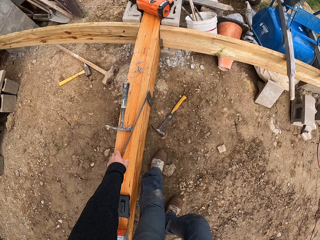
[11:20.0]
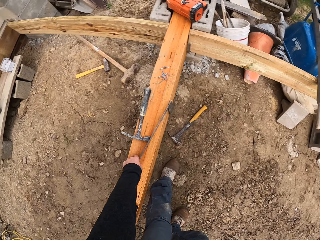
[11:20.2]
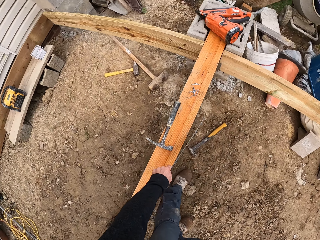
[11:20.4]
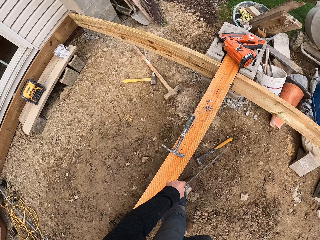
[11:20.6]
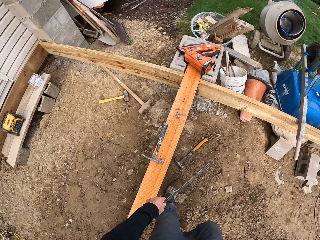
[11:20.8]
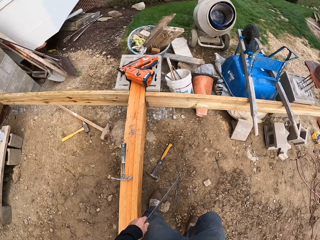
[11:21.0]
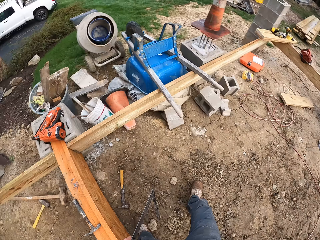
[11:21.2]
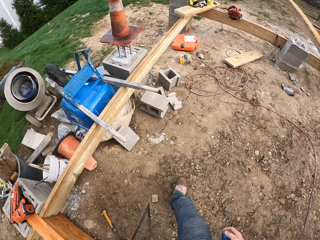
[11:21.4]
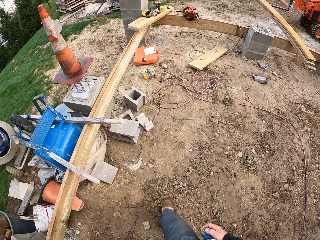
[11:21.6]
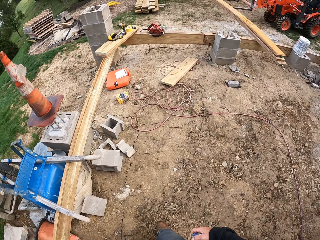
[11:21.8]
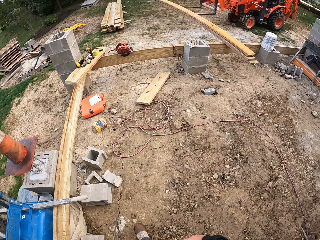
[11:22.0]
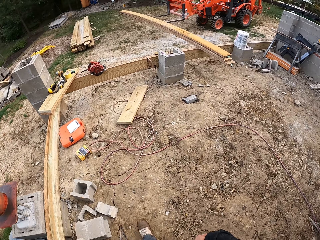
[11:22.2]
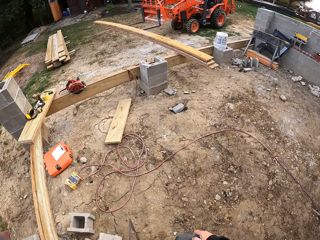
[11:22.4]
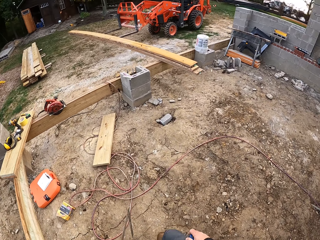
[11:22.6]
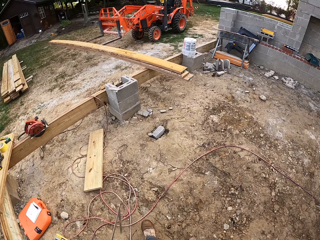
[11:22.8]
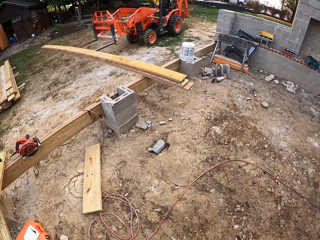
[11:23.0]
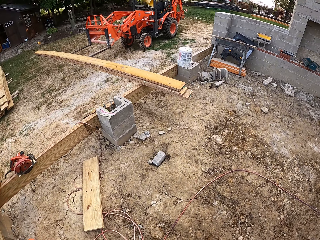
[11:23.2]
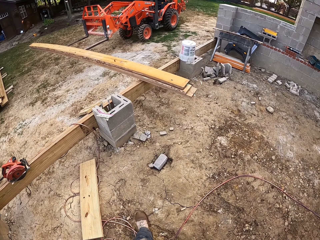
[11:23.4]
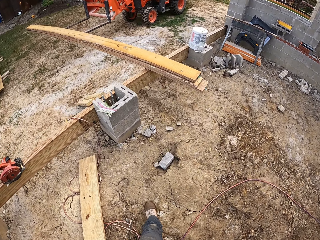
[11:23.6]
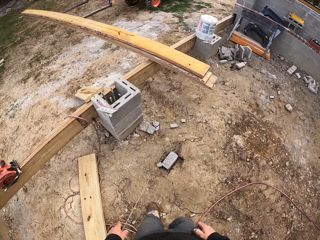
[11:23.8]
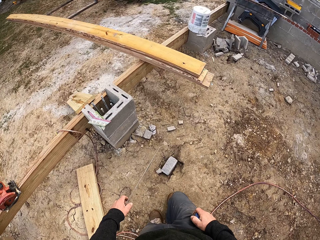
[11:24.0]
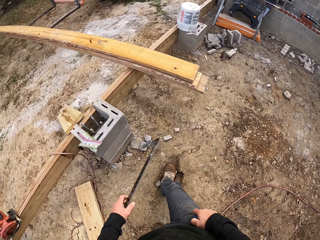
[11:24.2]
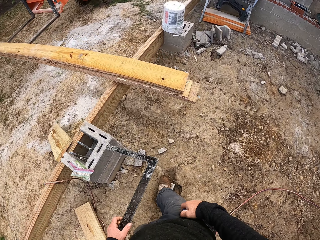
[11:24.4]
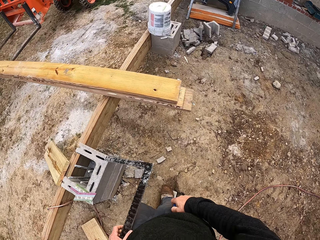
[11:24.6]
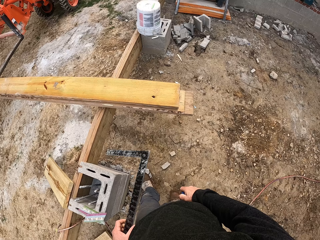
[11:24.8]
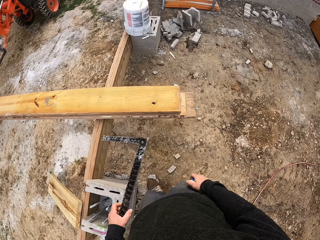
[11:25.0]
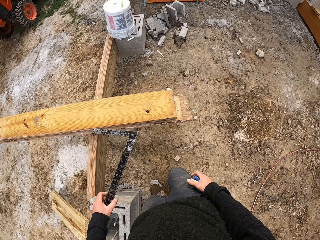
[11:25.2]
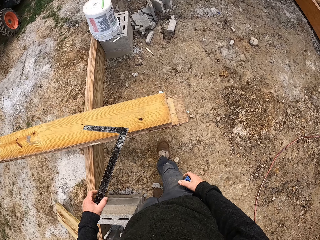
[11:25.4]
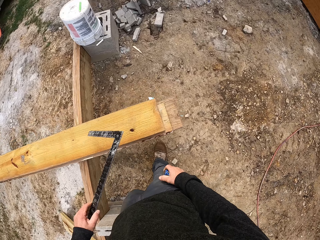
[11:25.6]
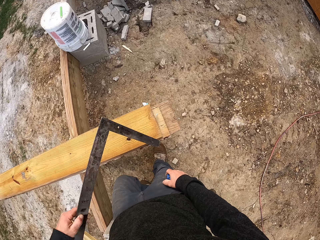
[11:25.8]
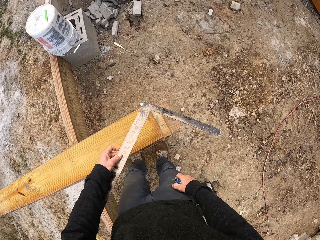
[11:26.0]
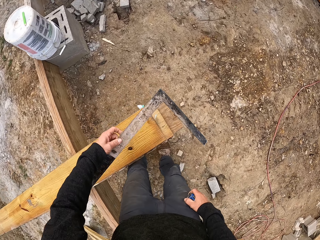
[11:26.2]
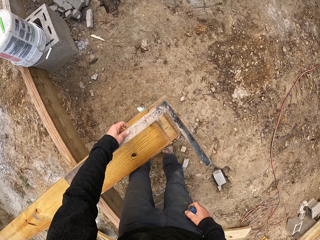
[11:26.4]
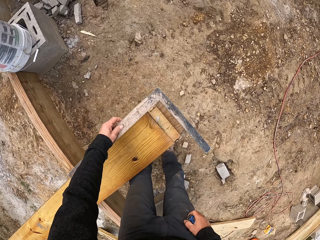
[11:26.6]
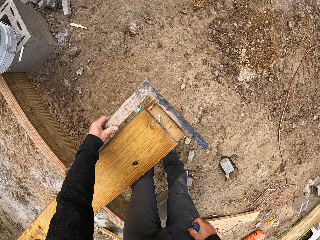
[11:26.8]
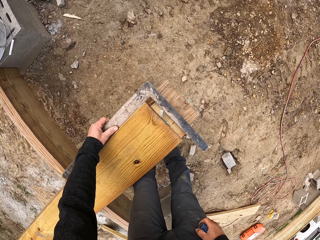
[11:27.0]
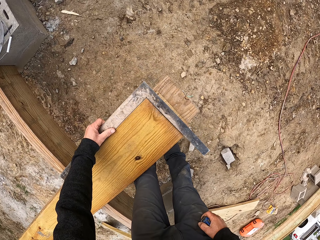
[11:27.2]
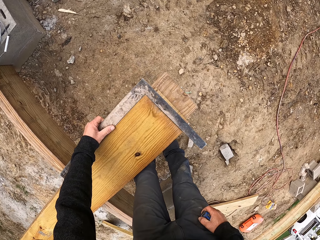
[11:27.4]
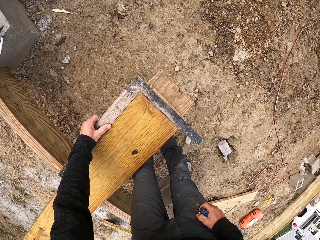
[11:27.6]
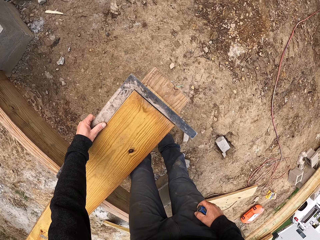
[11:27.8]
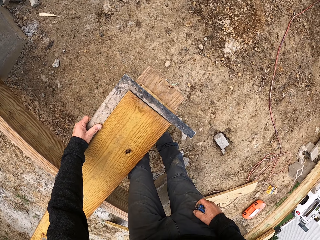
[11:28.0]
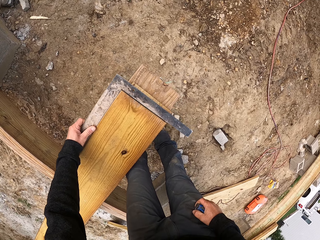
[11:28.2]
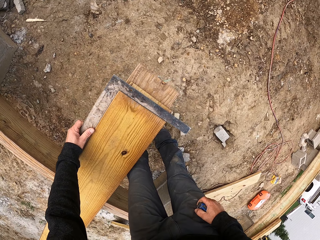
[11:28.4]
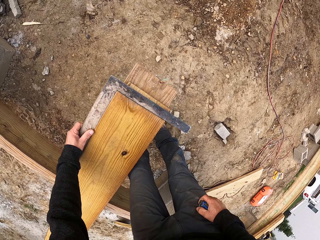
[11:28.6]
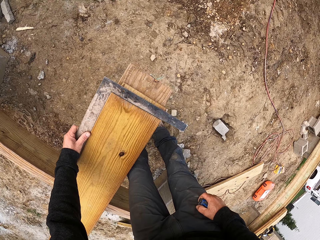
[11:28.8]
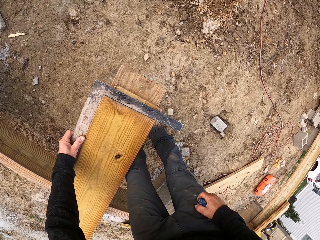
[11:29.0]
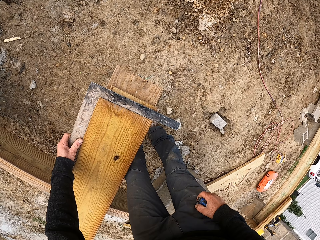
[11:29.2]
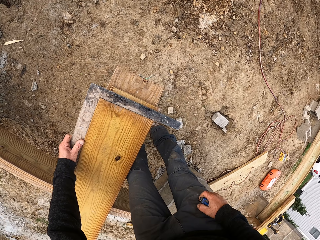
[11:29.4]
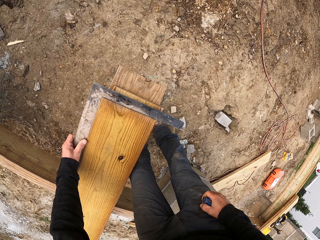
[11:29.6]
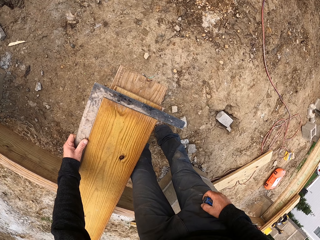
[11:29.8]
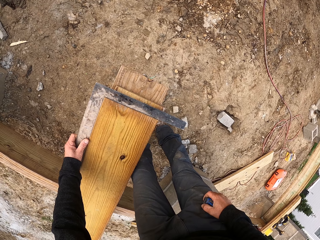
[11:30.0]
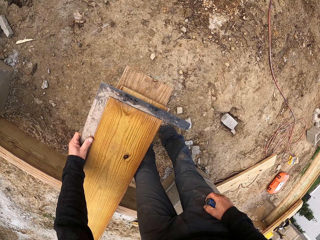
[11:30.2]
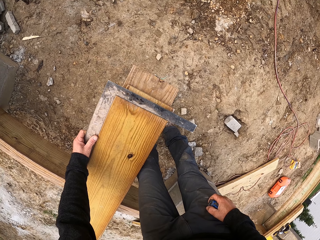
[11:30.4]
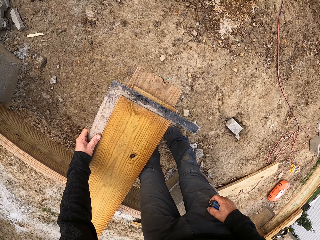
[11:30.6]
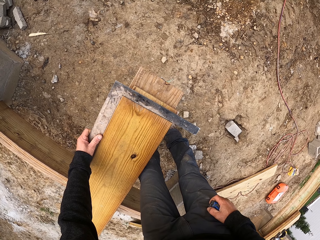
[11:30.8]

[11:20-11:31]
The camera wearer picks a square ruler from the wood. They walk around. They measure the wood's angle using the square ruler.

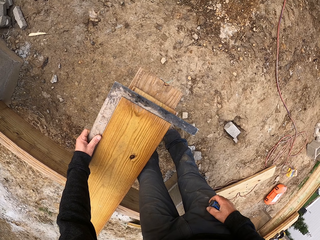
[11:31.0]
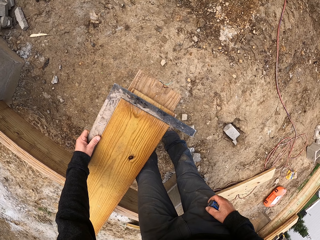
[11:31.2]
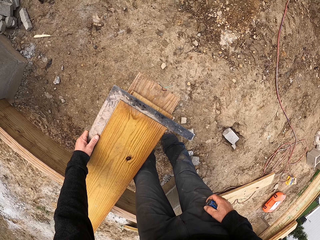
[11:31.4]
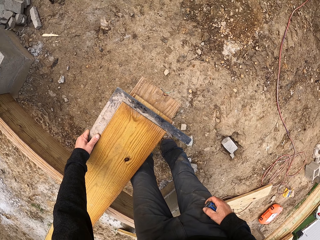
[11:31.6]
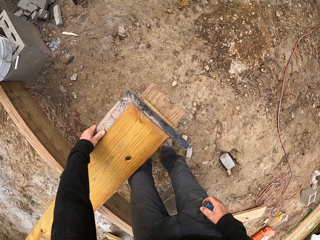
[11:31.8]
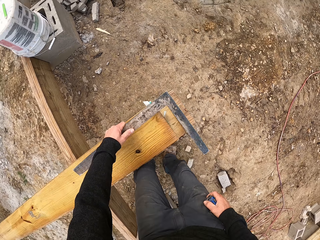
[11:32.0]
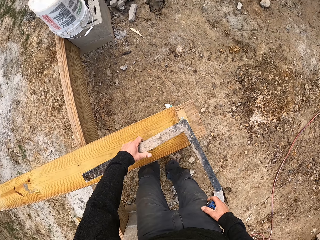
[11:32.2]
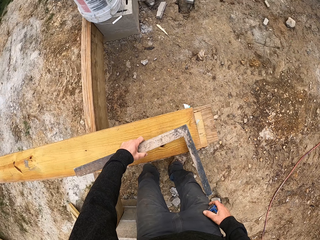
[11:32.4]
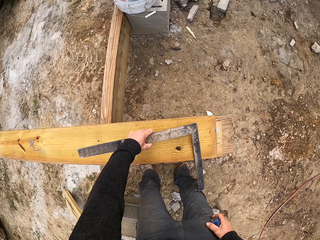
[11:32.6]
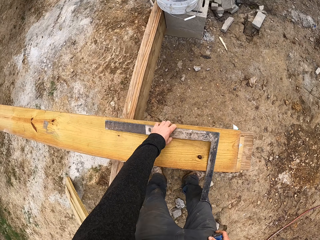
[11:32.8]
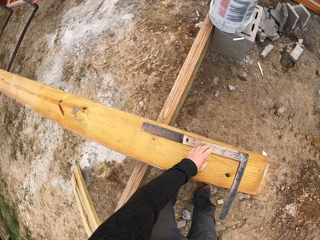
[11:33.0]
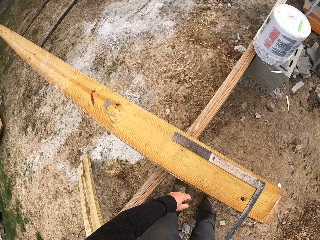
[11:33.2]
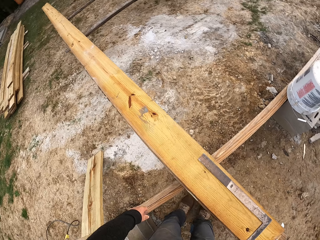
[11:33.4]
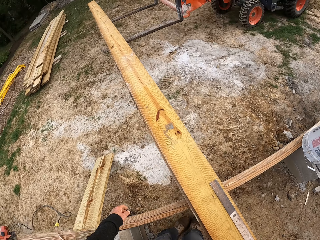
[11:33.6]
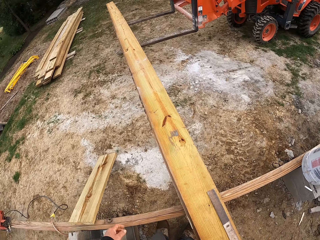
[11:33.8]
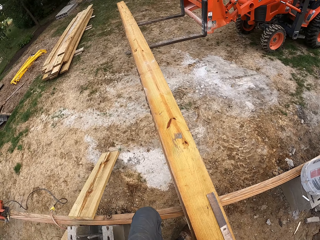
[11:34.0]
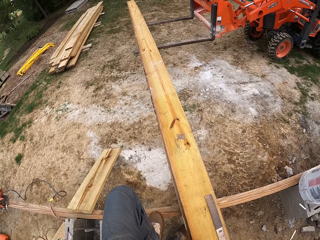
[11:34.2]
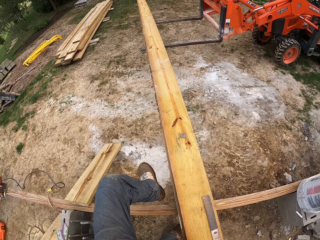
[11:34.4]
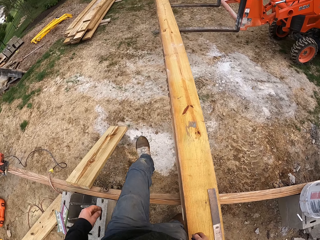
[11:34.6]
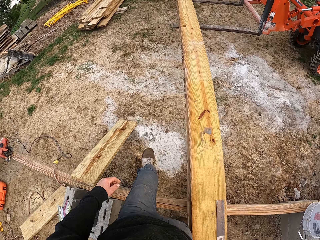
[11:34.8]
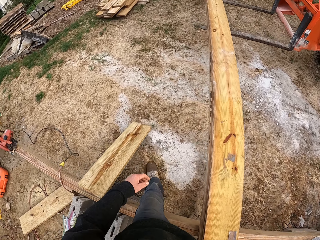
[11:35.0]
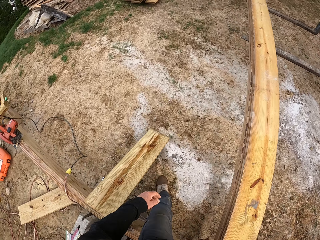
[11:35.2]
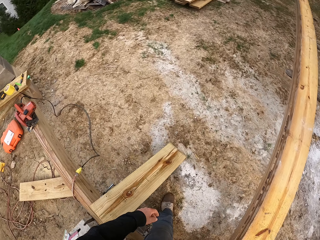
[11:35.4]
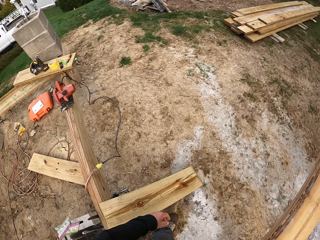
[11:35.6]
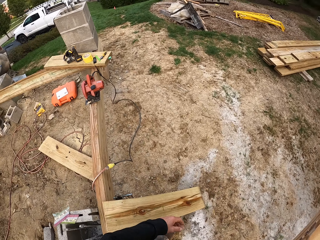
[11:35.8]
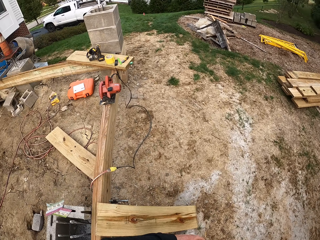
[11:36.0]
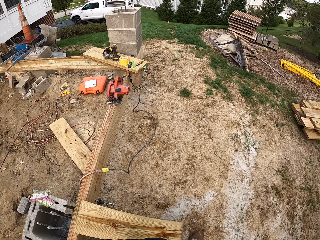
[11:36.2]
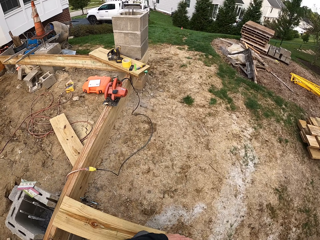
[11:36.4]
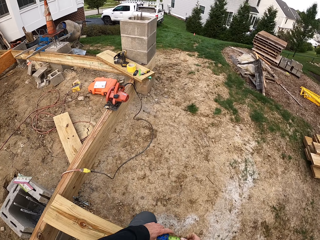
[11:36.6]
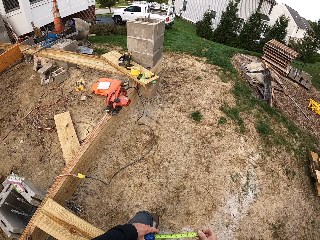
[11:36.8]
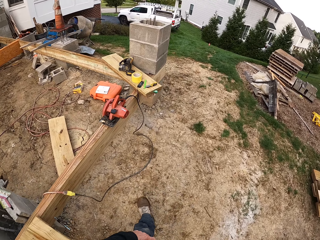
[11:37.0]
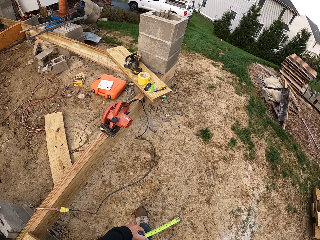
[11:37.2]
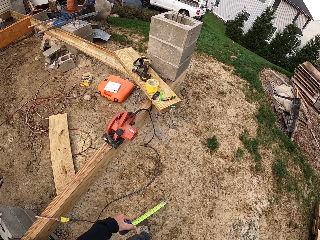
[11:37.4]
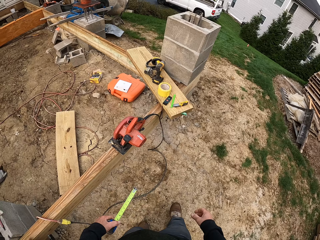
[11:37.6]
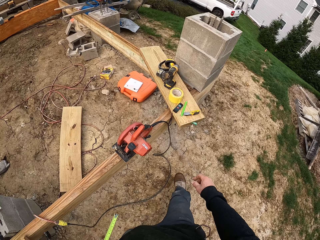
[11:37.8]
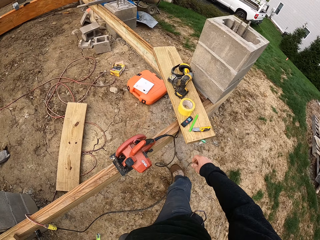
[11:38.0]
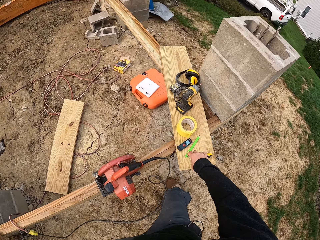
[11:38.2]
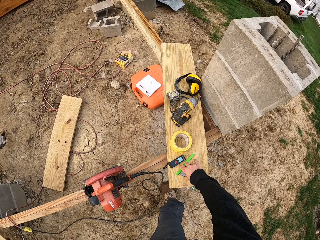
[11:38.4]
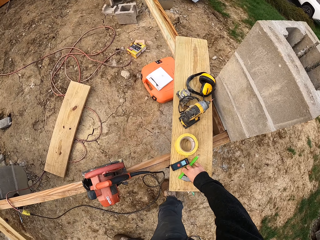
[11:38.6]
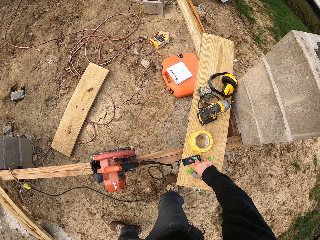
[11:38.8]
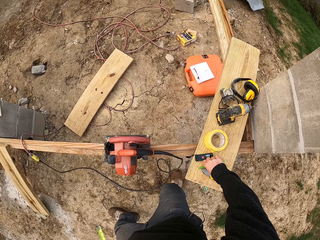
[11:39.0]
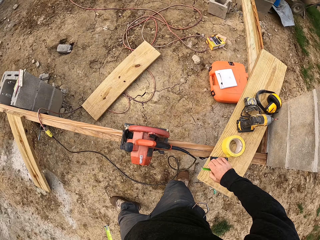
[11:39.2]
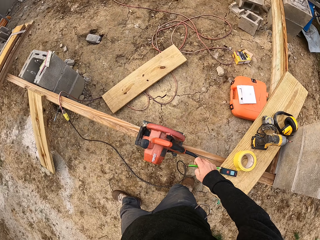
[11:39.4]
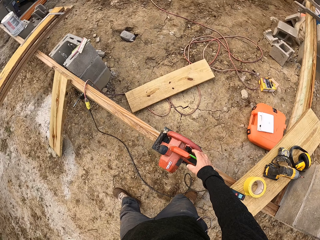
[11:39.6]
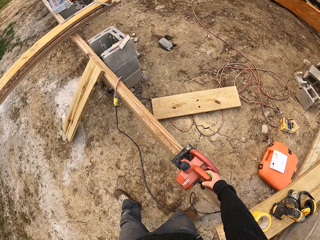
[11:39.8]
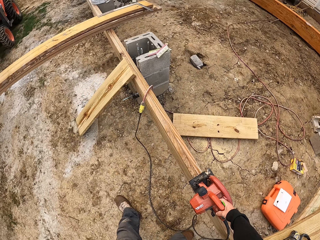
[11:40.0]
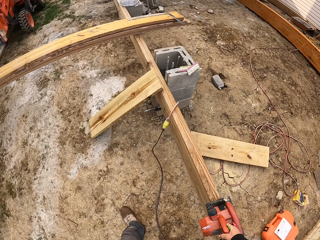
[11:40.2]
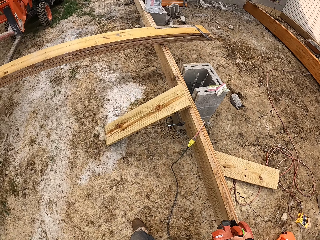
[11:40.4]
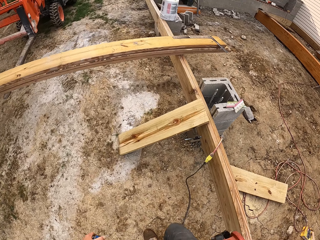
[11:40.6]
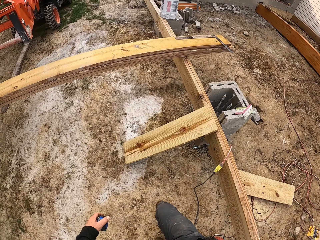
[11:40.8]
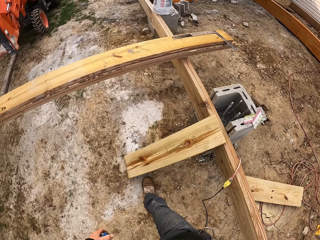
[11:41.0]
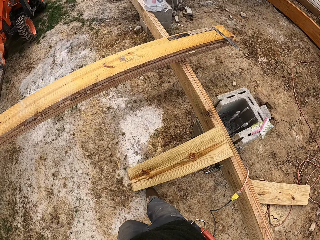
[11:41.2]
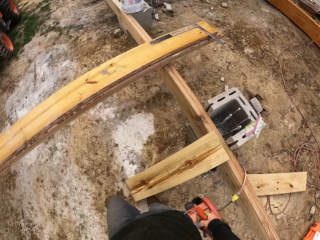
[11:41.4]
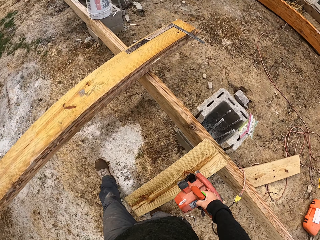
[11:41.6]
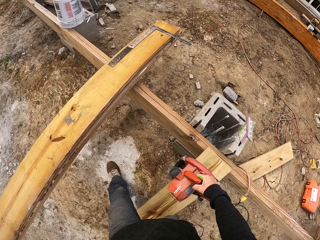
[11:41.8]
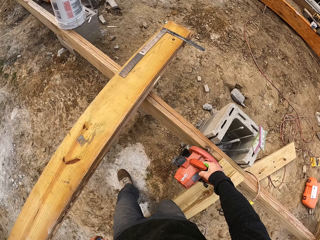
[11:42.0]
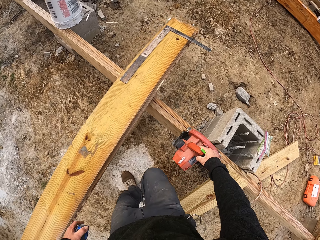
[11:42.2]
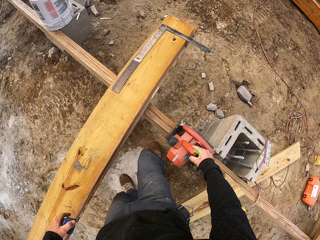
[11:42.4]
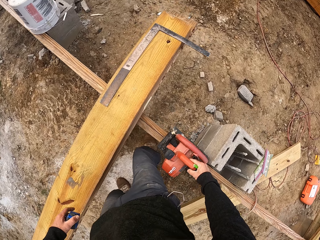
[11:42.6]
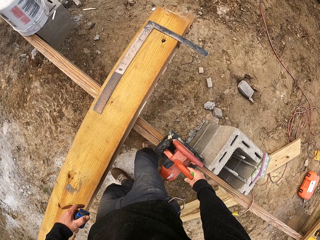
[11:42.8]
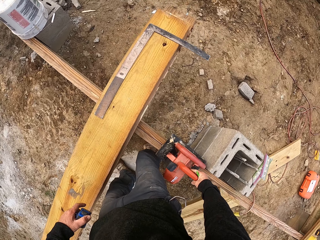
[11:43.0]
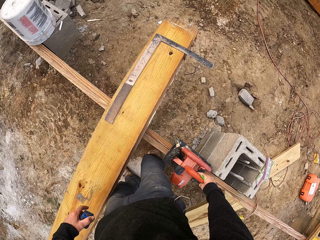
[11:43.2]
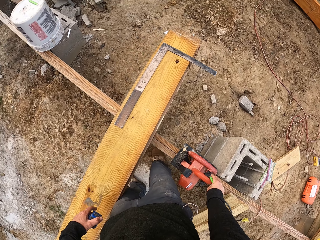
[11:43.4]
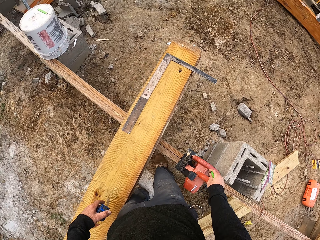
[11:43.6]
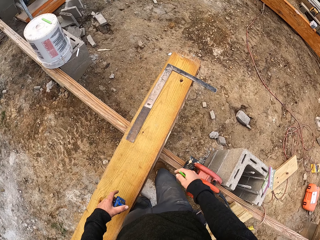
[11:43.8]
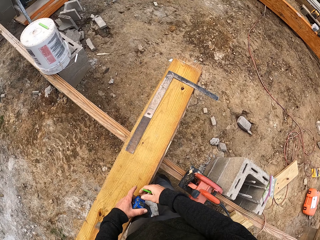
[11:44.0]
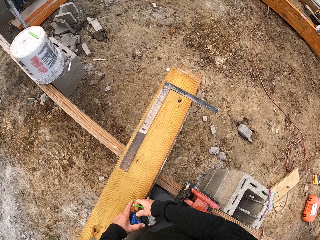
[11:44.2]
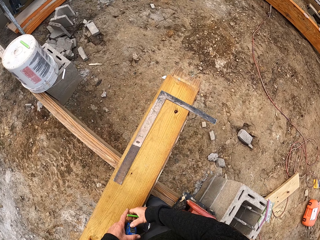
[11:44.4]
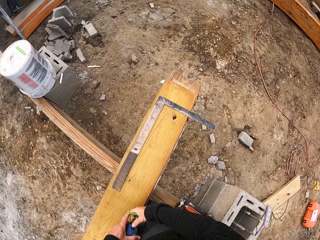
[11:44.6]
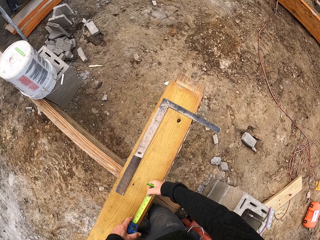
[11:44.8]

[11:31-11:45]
The camera wearer places the square ruler on the wood. They move around the working station. They pick a pen or pencil from the wood. They pick a circular saw from the wood. They move to the wood. They place the circular saw on the wood.
